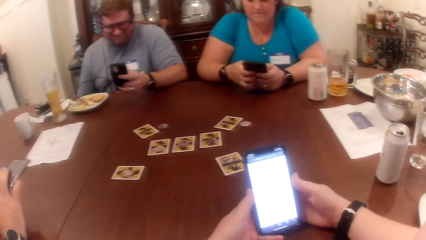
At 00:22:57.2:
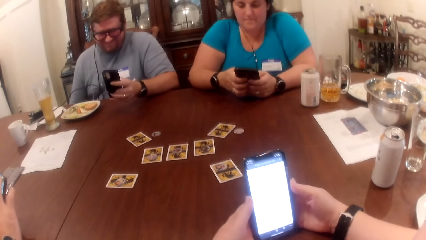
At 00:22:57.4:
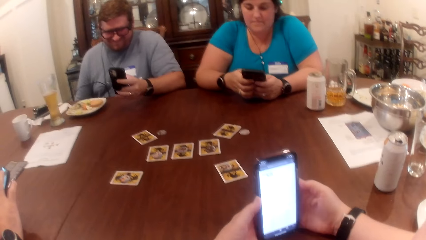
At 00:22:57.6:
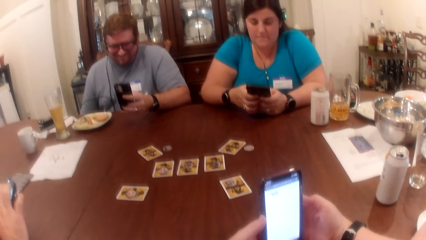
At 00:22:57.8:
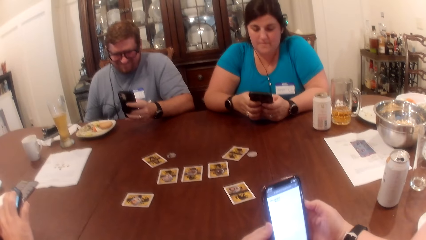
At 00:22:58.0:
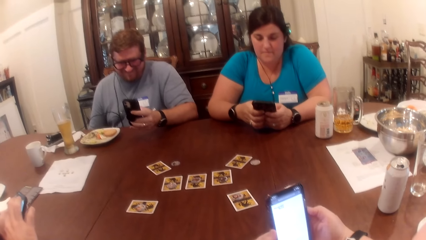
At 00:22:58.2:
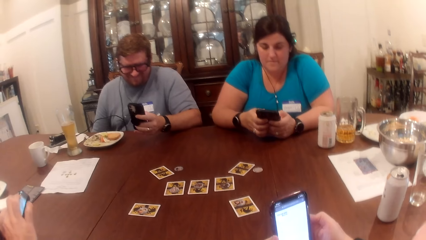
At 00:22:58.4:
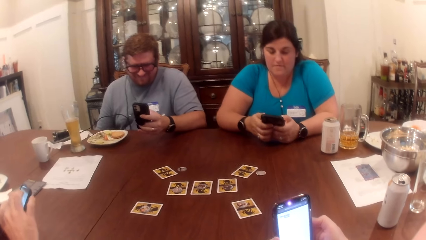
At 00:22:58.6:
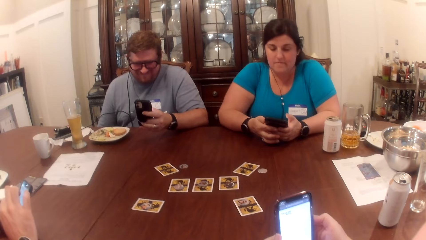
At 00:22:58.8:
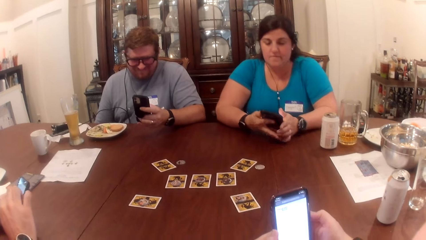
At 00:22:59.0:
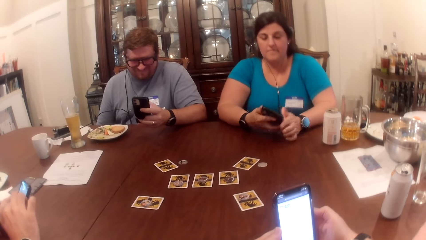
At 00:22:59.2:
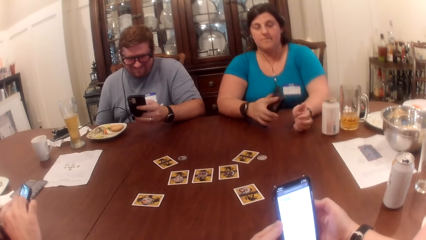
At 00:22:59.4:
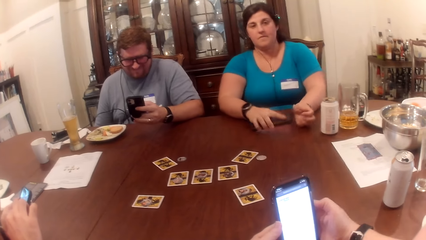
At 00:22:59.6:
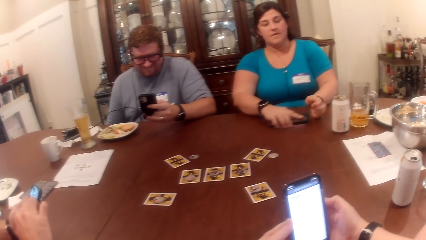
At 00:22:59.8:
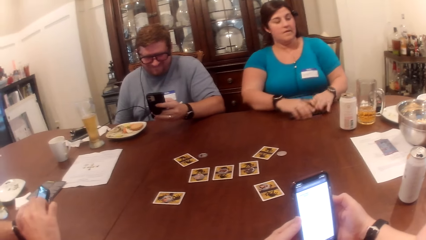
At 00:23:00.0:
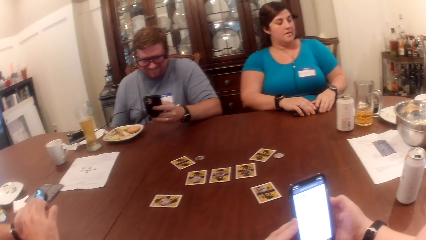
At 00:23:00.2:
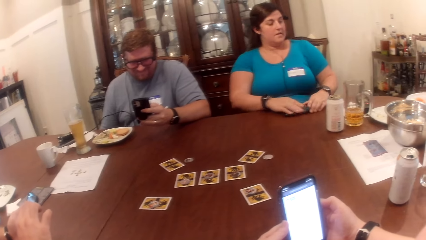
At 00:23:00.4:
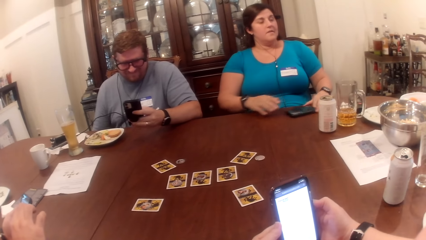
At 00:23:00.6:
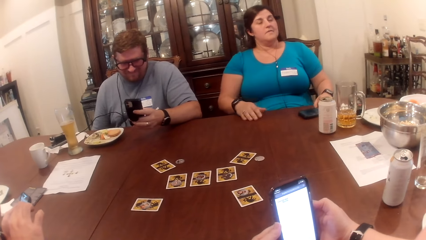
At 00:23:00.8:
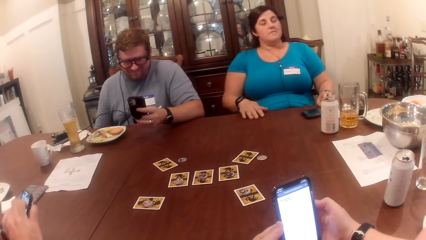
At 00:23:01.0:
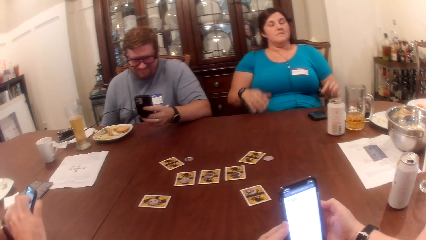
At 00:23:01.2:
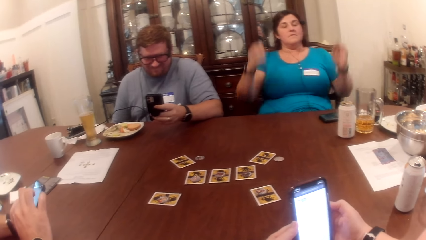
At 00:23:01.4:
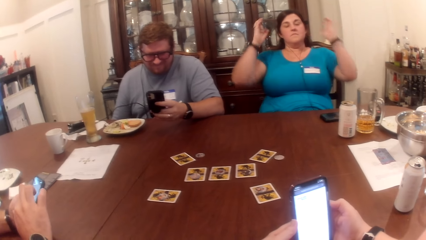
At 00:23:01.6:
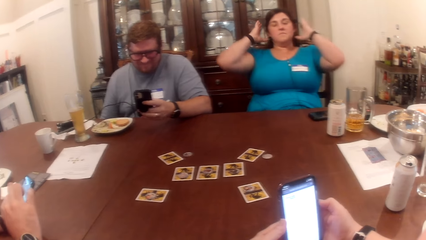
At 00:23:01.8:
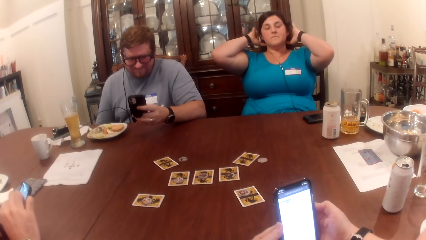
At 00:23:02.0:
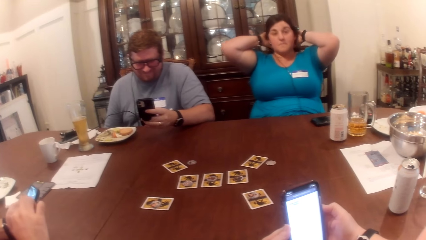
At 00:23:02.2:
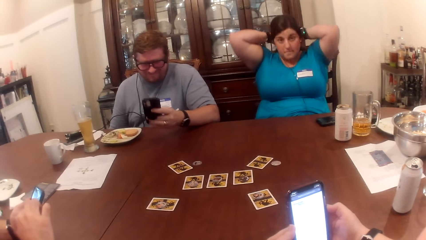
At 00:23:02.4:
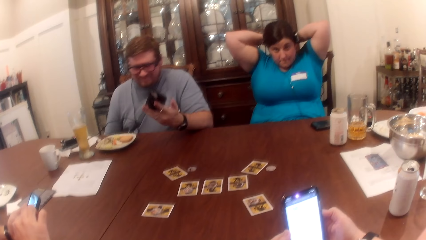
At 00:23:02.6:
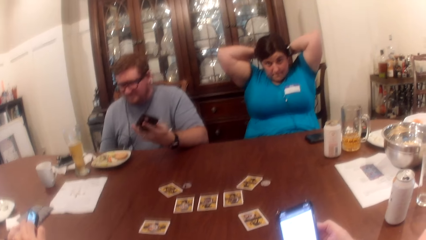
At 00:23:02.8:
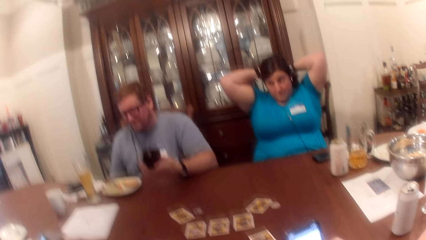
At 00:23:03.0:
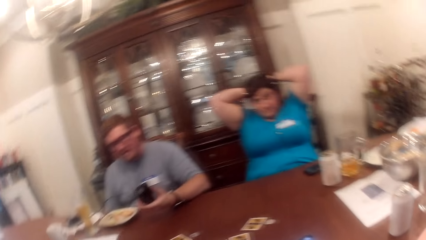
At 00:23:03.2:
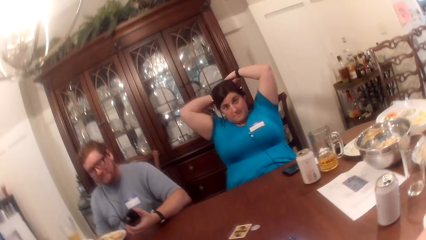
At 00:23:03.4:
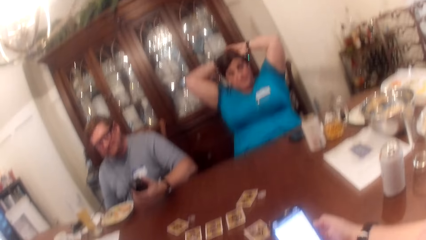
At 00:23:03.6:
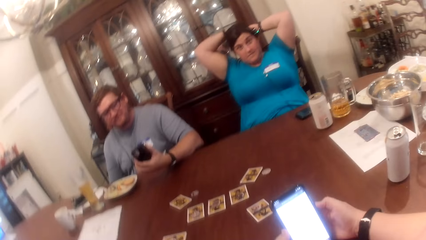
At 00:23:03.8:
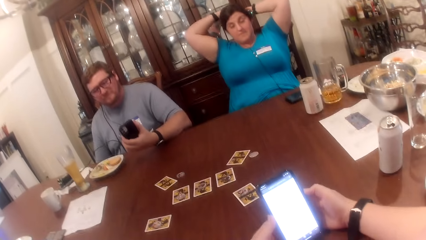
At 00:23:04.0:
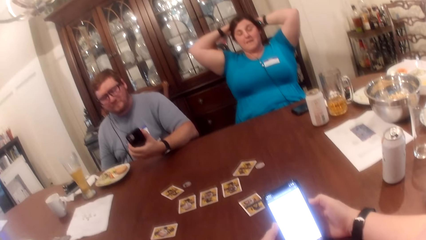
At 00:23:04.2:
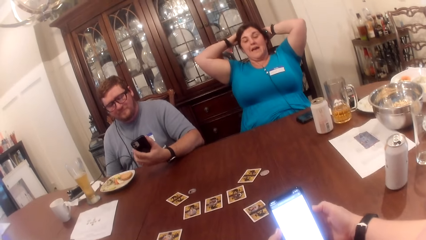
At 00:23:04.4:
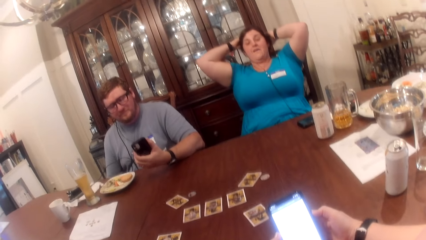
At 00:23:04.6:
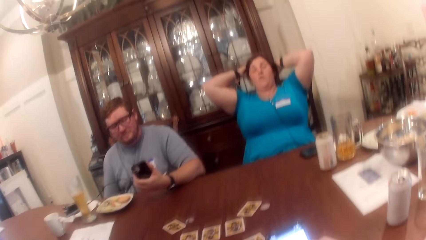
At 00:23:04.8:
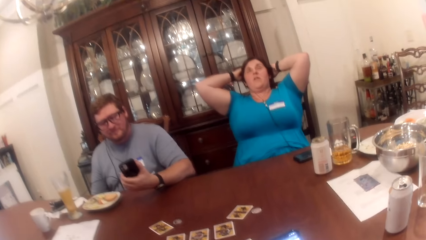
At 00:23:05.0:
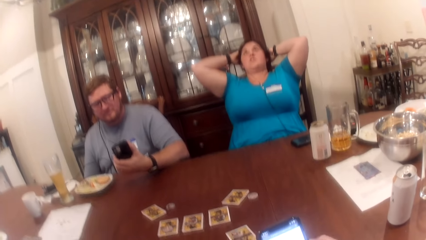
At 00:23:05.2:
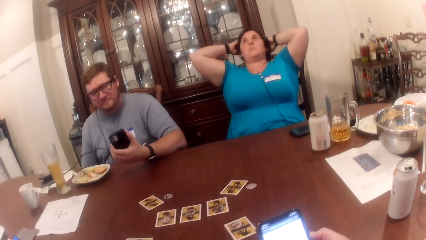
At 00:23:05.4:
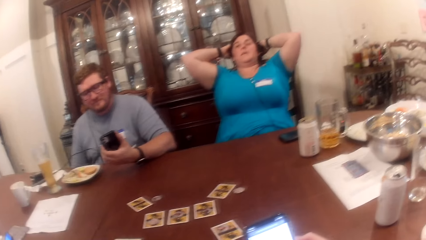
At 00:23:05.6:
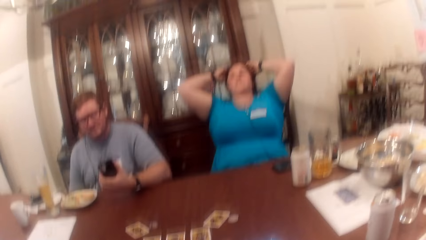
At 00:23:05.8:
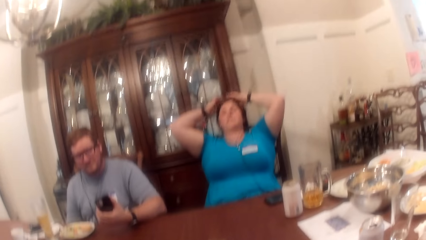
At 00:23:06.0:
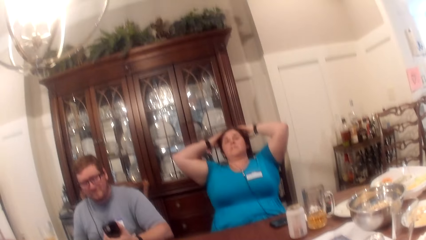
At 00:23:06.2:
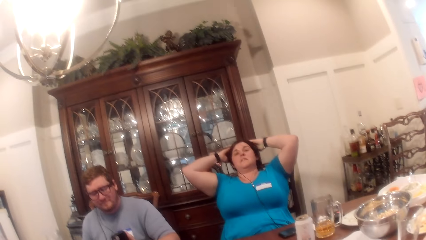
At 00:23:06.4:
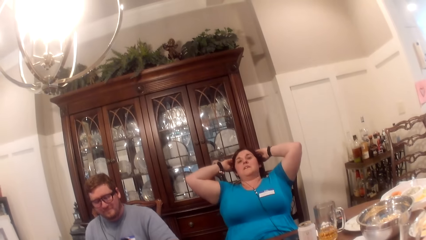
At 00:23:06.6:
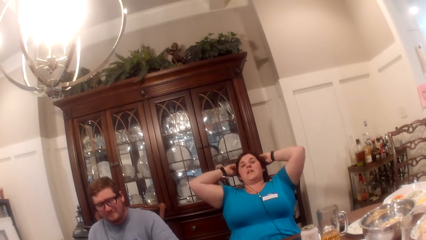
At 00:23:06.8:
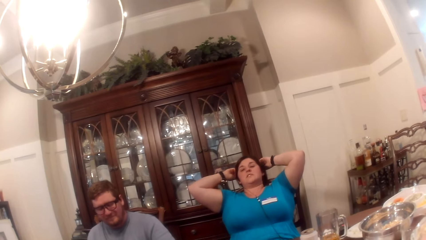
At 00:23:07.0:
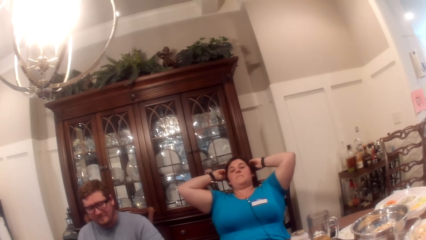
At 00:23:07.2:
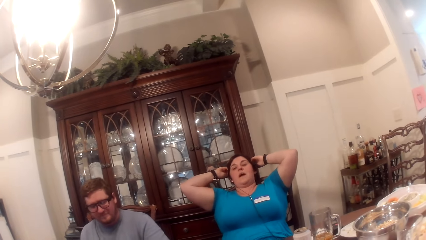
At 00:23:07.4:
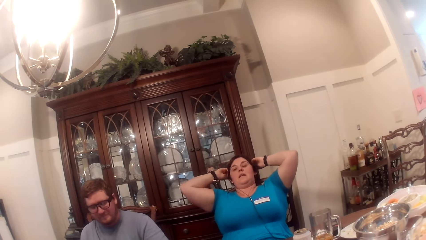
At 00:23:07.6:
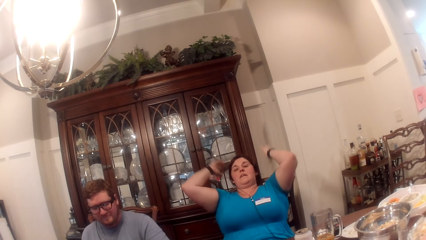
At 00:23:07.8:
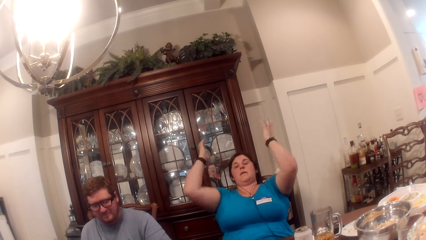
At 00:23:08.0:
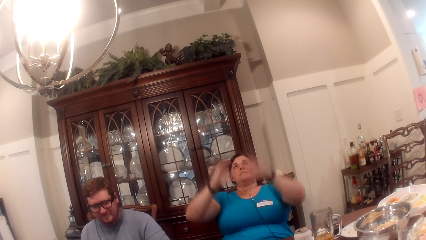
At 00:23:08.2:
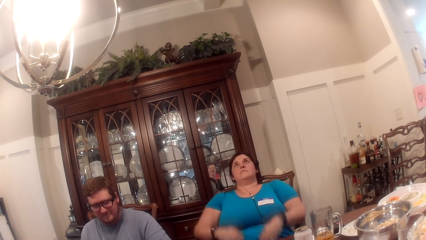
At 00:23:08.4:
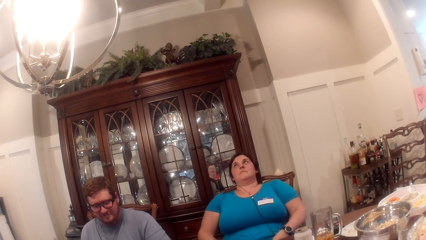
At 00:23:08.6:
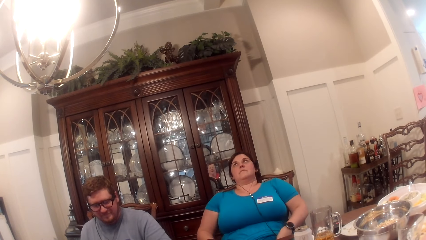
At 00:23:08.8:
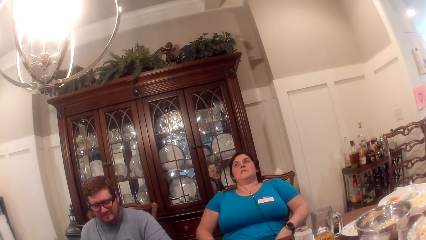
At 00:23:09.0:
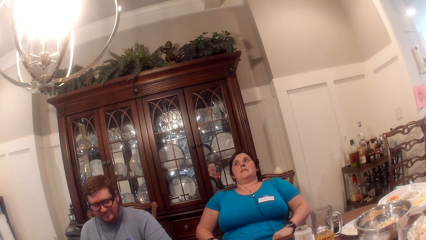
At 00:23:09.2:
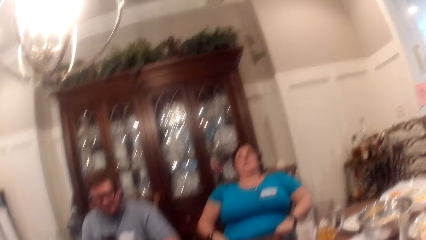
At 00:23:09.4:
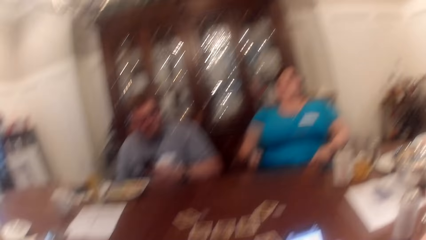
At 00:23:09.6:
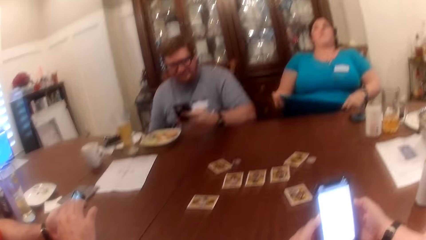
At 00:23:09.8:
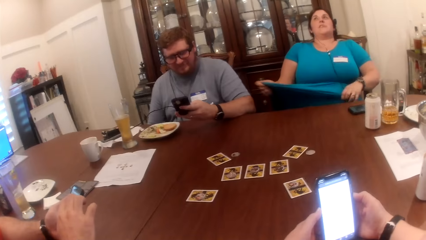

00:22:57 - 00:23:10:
The woman takes her left hand off the phone in her hands. She places the phone in her right hand on the table. She holds the phone on the table with both hands. She takes her right hand off the phone on the table. She shifts the phone on the table forward with her left hand. She takes her left hand off the phone on the table. She rubs her hair with both hands. The woman converses with a man, another man and the camera wearer at the table. The woman takes her hands off her head. She adjusts the hem of her blouse with both hands.

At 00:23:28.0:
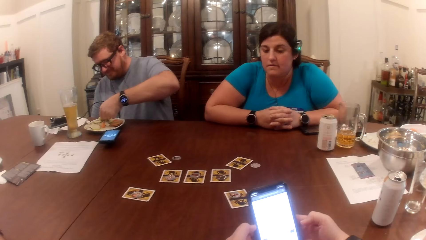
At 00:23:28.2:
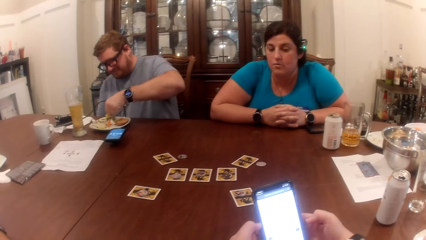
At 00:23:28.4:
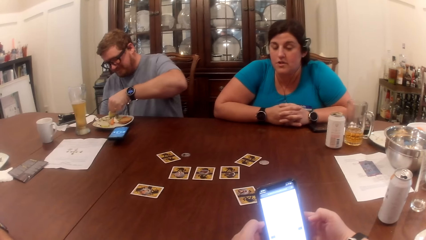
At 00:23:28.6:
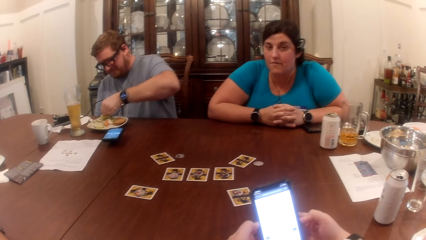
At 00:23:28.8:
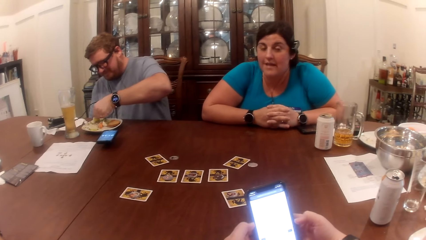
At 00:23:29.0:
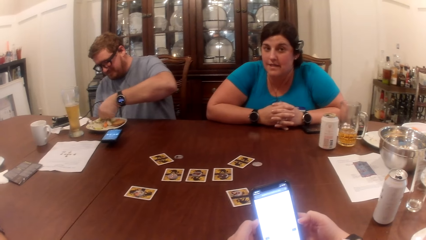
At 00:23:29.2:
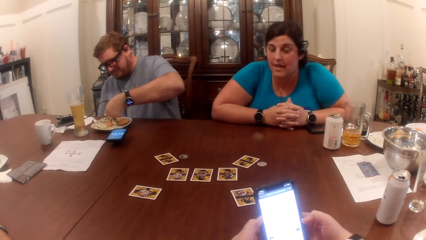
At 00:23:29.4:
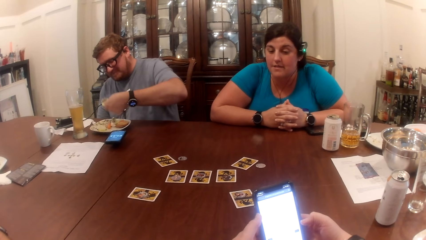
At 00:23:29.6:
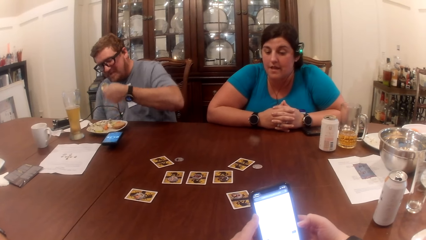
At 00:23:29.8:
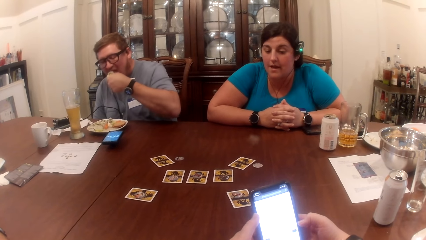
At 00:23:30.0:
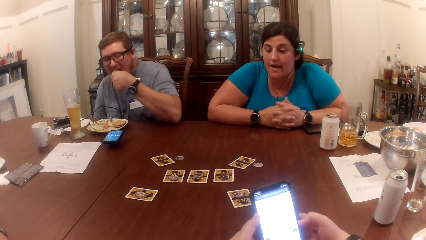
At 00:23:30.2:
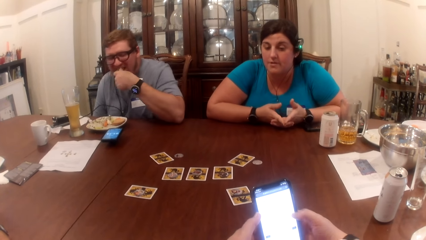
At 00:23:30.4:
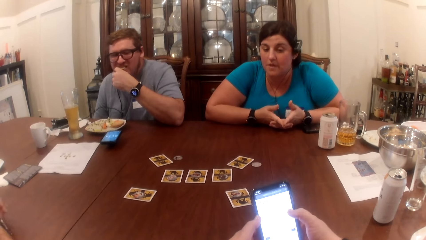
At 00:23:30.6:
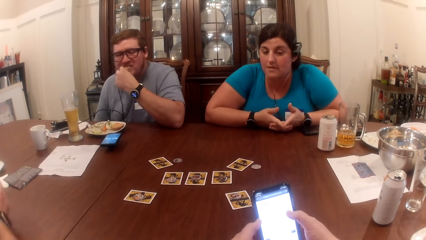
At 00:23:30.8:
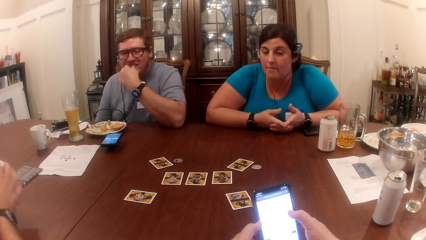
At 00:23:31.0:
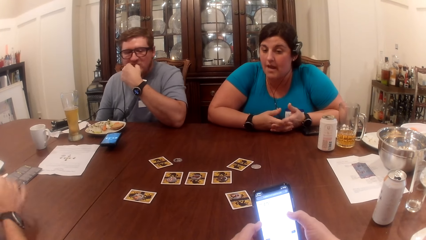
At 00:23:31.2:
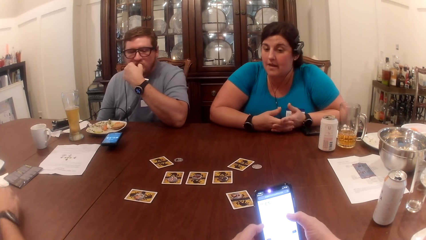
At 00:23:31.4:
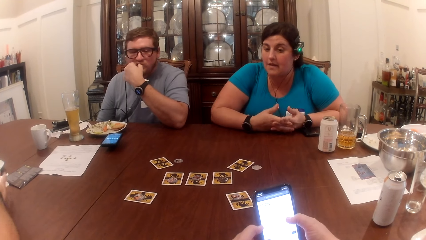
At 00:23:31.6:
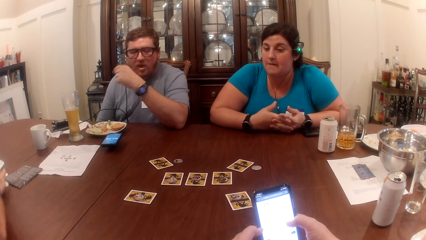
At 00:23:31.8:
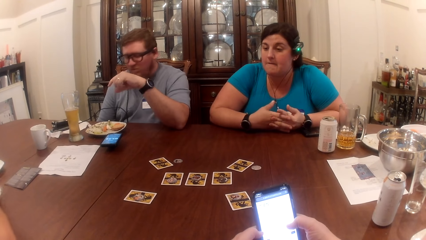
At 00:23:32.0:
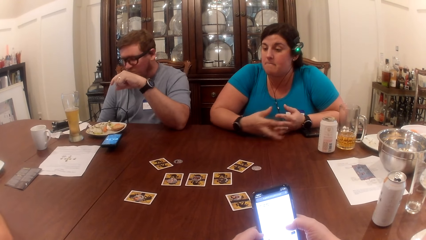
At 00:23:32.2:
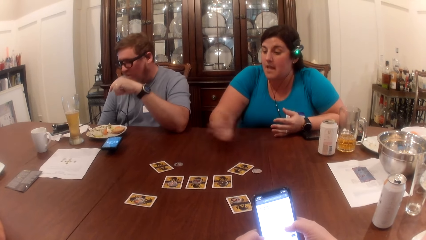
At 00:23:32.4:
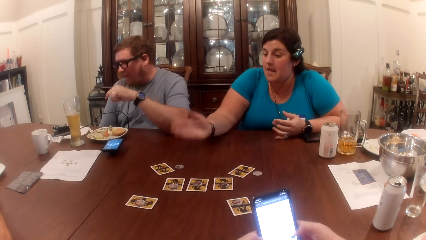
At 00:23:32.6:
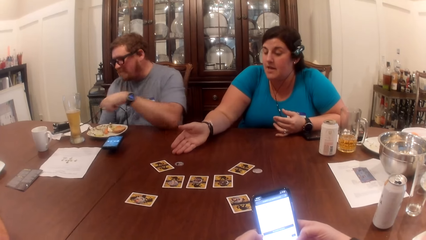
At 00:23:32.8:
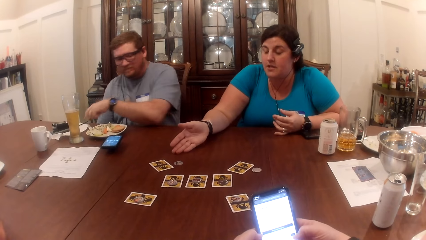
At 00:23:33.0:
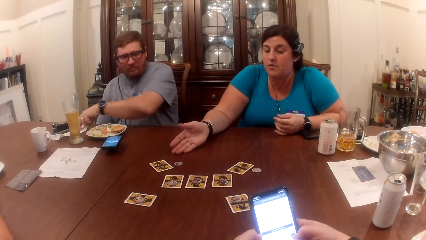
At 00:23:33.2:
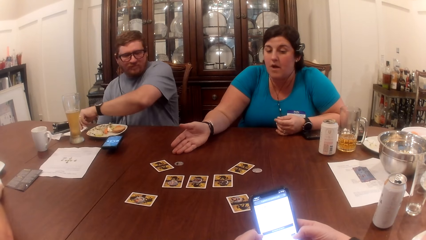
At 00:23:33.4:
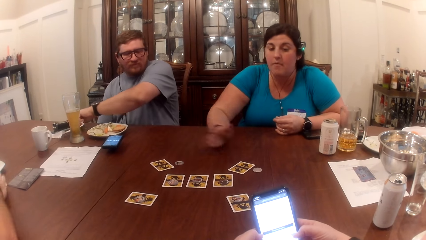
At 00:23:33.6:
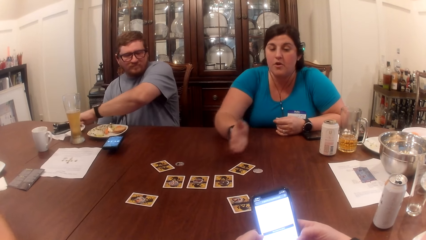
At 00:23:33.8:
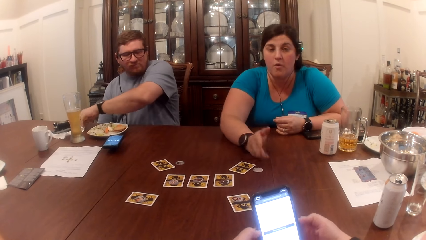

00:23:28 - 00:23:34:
The man eats the chip in his left hand. Another man pulls a serviette on the table towards himself with his right hand. The woman puts her hands on the table. The first man cleans his left hand with the serviette on the table.
